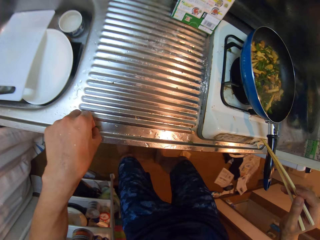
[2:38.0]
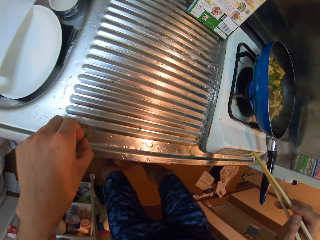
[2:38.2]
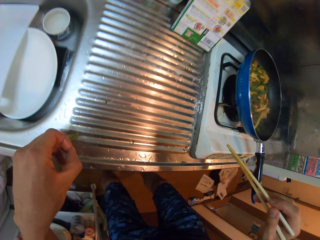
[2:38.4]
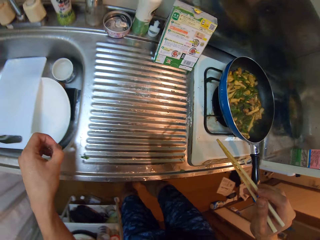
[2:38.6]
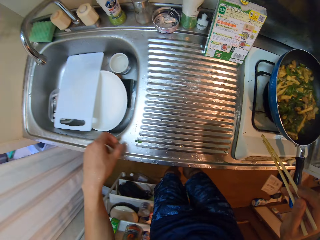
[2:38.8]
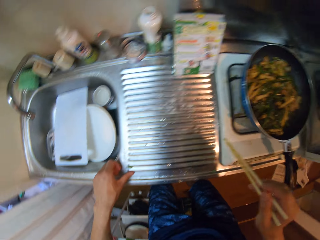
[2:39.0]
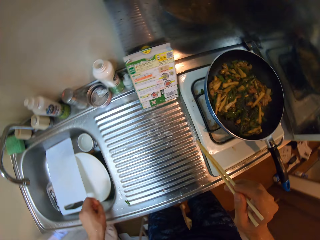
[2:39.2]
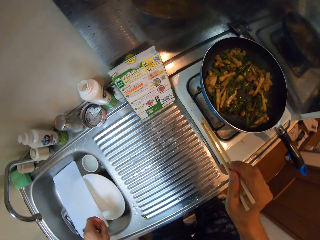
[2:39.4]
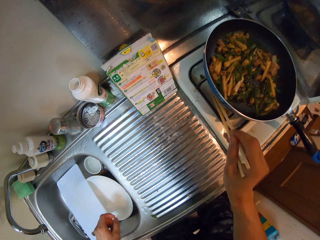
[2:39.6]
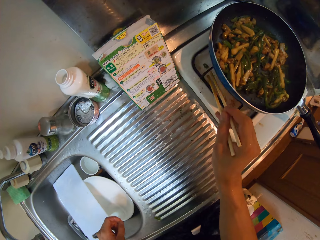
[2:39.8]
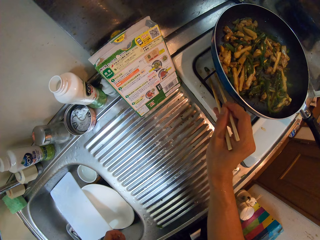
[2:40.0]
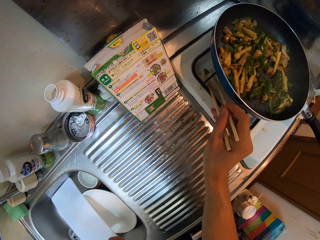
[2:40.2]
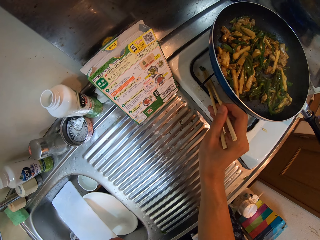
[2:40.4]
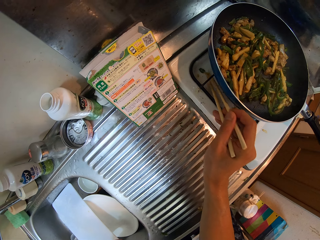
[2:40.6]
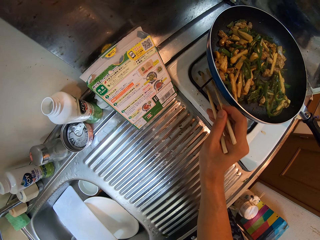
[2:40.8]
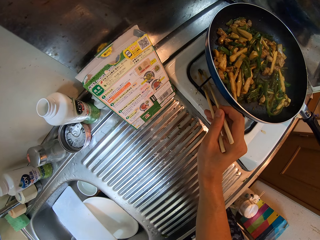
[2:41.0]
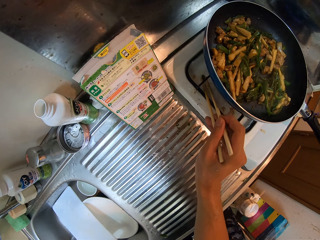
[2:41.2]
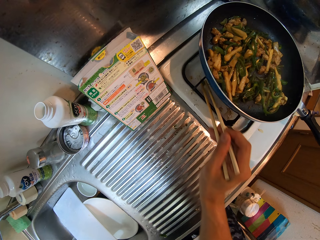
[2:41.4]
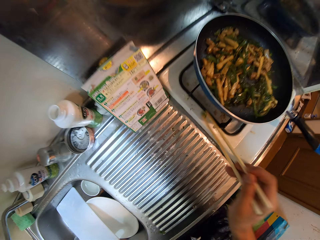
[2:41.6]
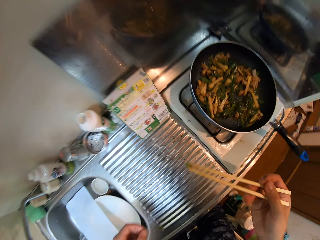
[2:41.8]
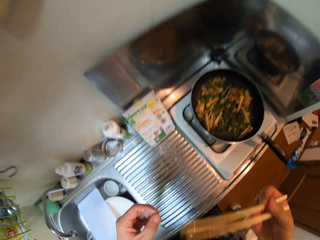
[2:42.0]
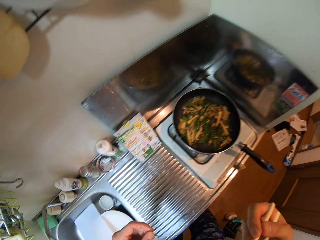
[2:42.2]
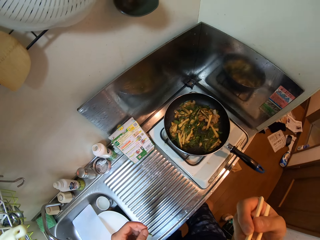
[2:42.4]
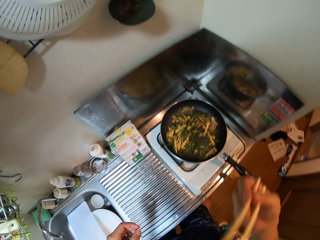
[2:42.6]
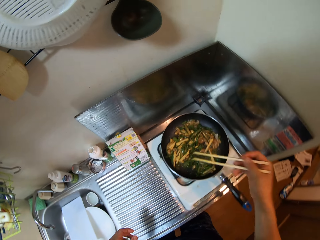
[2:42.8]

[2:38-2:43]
The camera wearer removes the sauce particles from the kitchen sink. She removes the sauce particles on the electric cooker with the chopsticks. She tastes the food particle. She puts the chopsticks in her mouth.

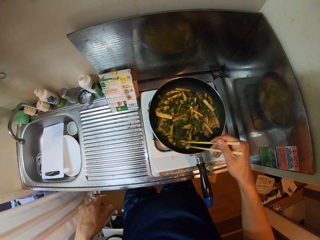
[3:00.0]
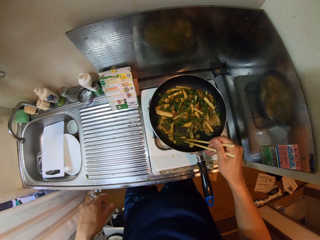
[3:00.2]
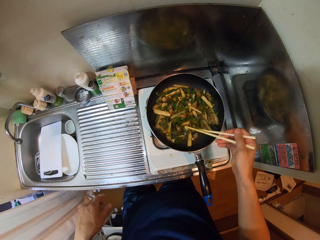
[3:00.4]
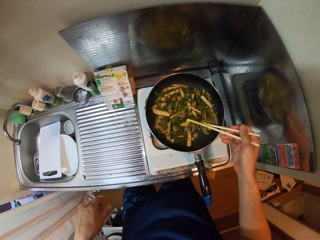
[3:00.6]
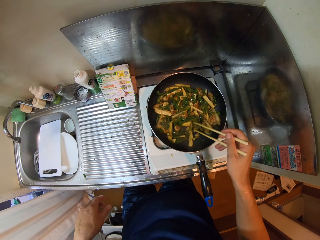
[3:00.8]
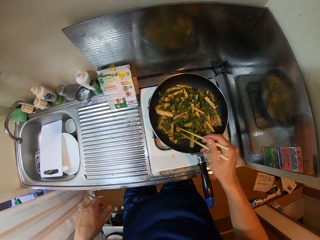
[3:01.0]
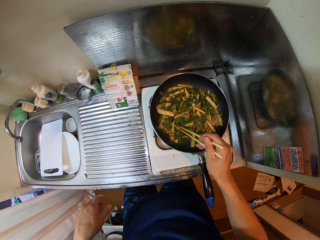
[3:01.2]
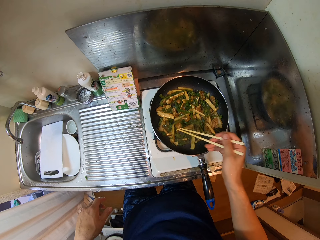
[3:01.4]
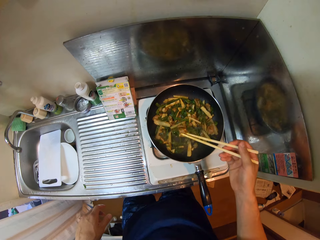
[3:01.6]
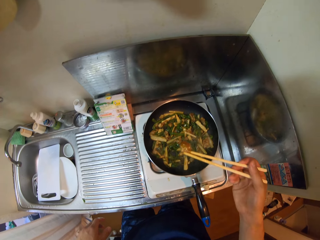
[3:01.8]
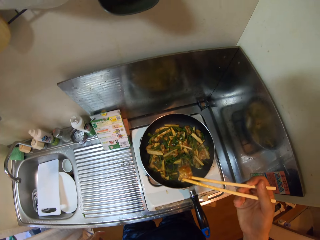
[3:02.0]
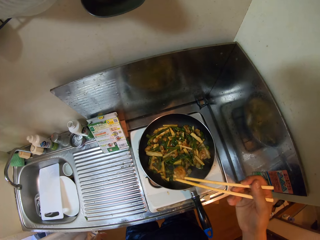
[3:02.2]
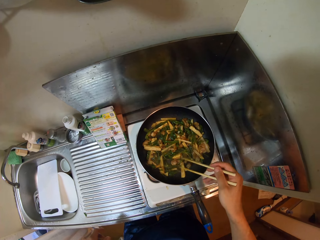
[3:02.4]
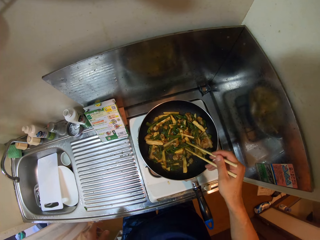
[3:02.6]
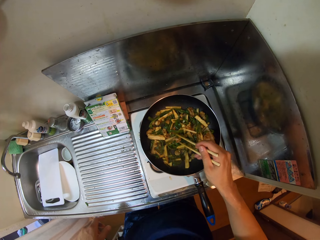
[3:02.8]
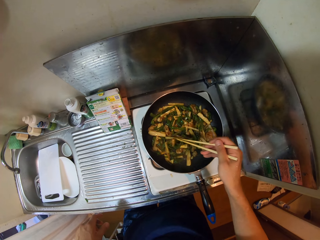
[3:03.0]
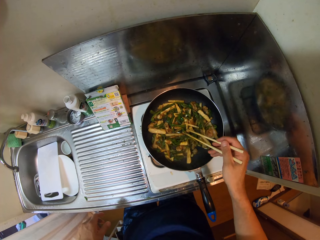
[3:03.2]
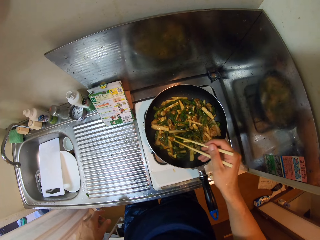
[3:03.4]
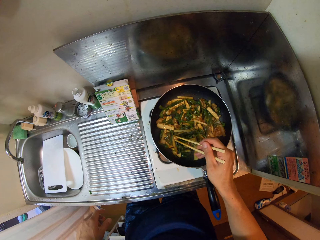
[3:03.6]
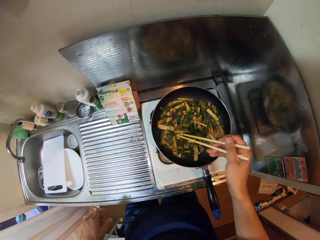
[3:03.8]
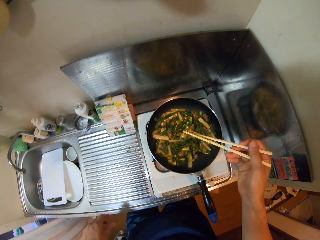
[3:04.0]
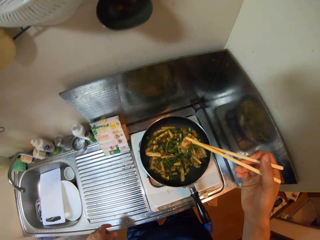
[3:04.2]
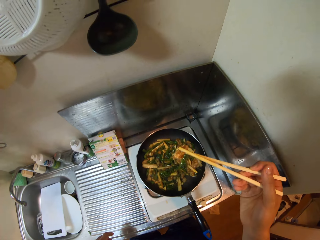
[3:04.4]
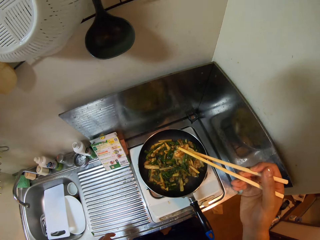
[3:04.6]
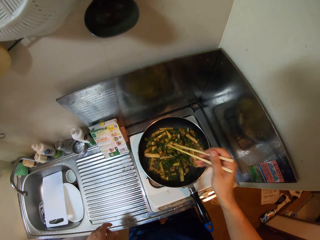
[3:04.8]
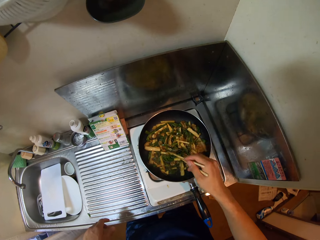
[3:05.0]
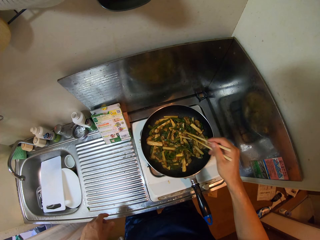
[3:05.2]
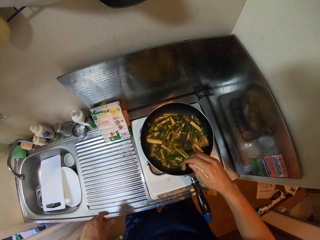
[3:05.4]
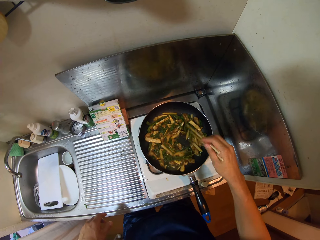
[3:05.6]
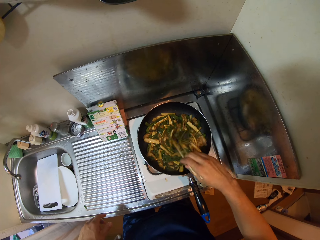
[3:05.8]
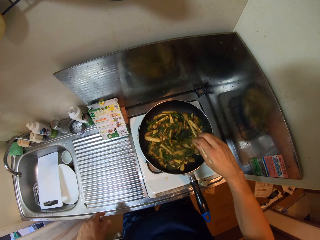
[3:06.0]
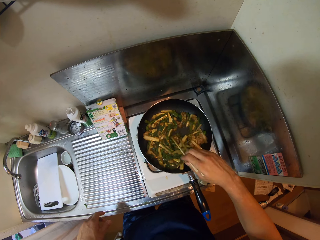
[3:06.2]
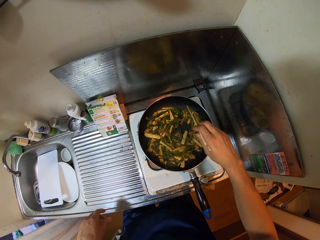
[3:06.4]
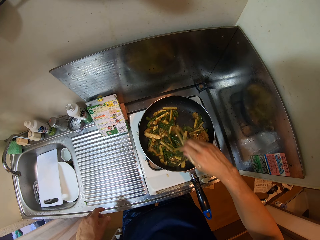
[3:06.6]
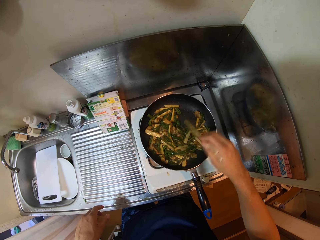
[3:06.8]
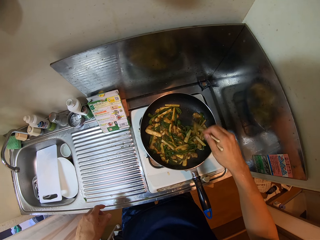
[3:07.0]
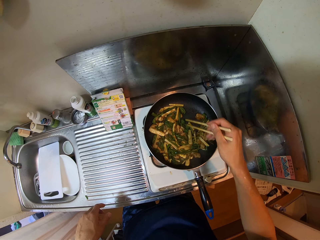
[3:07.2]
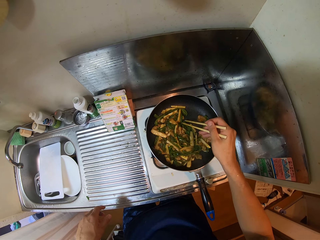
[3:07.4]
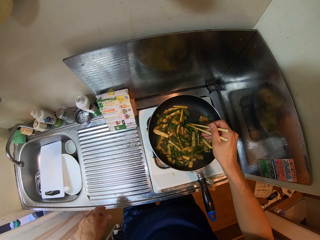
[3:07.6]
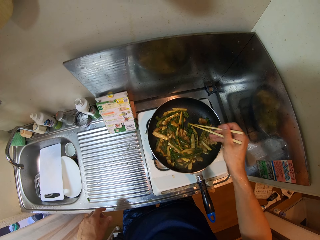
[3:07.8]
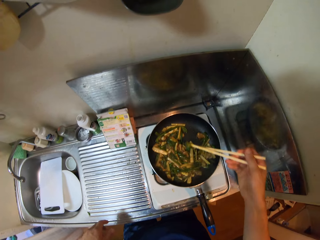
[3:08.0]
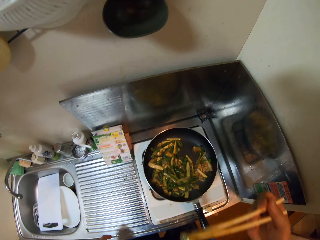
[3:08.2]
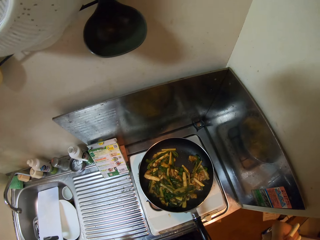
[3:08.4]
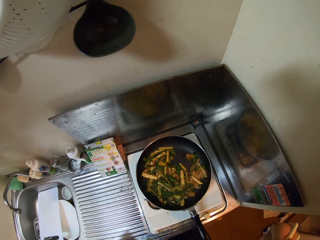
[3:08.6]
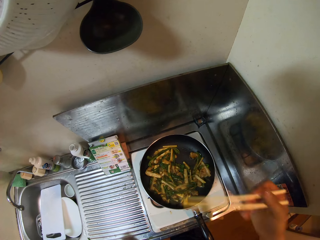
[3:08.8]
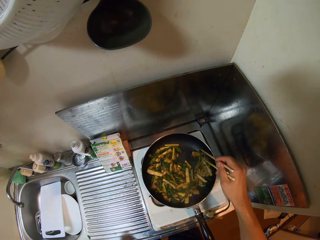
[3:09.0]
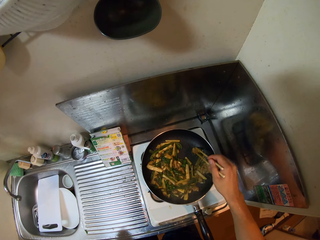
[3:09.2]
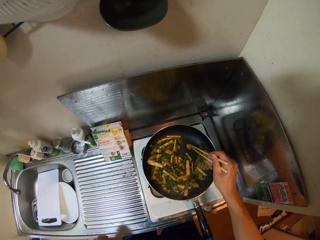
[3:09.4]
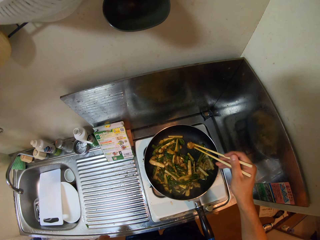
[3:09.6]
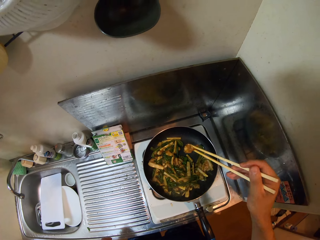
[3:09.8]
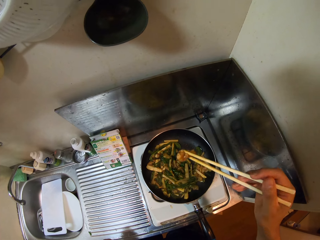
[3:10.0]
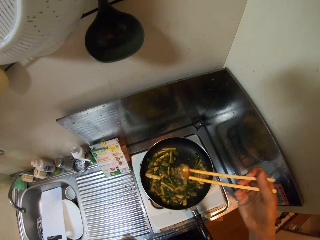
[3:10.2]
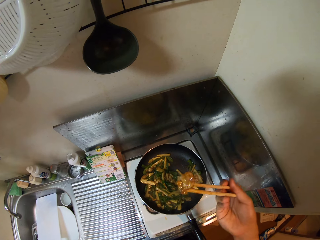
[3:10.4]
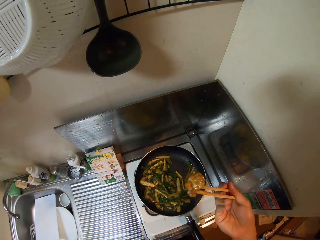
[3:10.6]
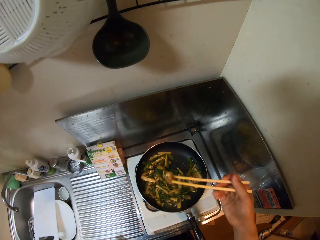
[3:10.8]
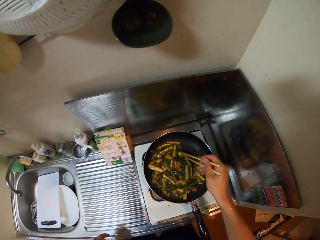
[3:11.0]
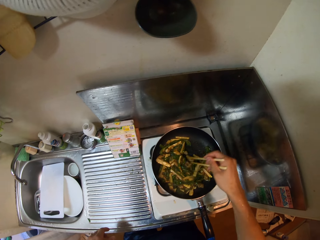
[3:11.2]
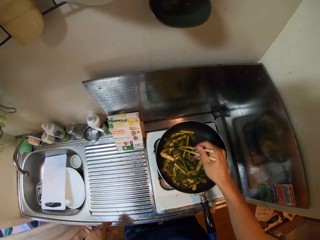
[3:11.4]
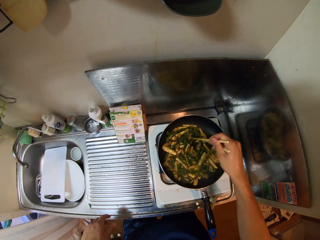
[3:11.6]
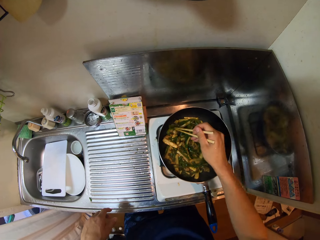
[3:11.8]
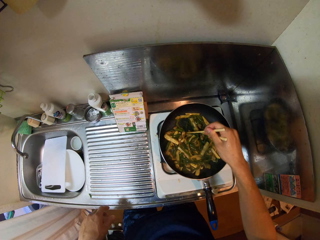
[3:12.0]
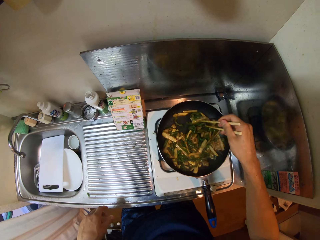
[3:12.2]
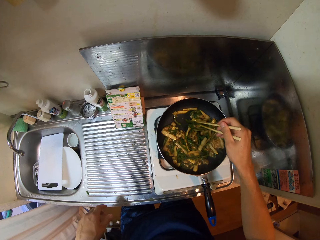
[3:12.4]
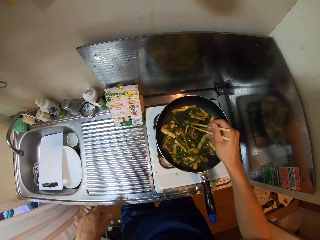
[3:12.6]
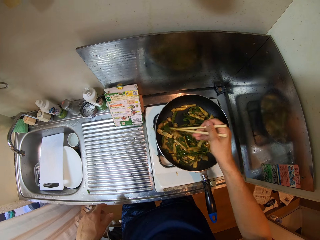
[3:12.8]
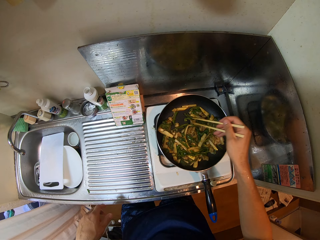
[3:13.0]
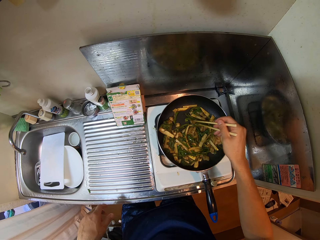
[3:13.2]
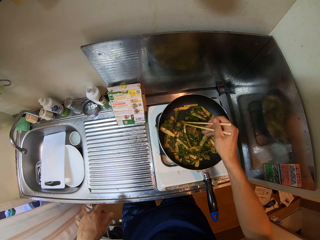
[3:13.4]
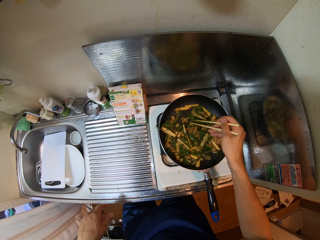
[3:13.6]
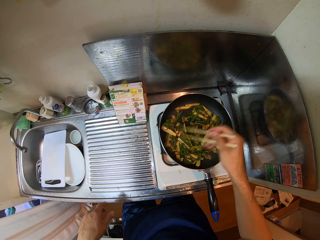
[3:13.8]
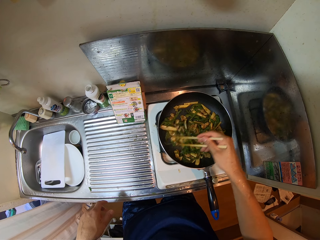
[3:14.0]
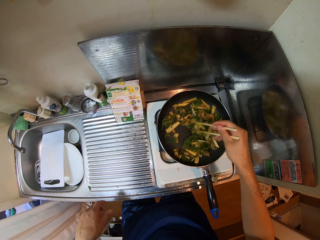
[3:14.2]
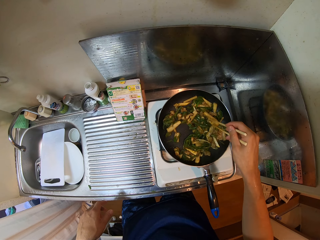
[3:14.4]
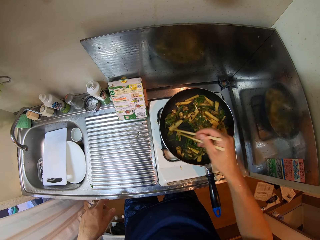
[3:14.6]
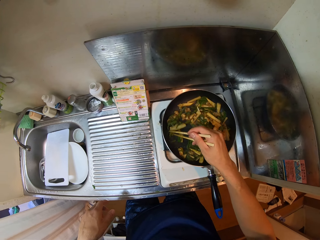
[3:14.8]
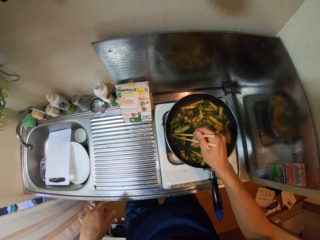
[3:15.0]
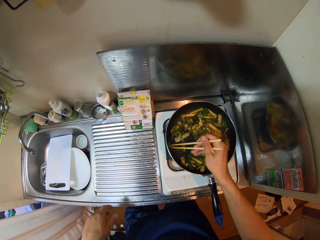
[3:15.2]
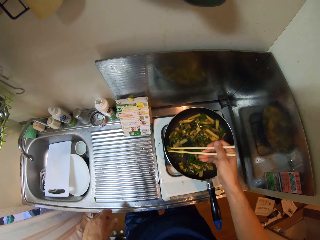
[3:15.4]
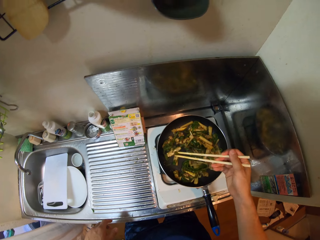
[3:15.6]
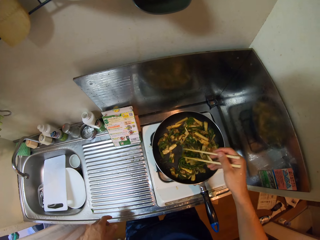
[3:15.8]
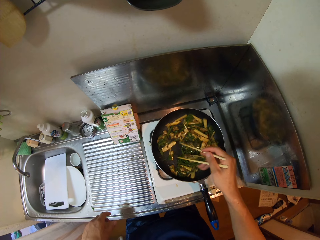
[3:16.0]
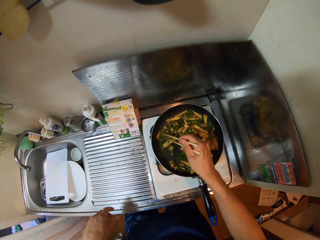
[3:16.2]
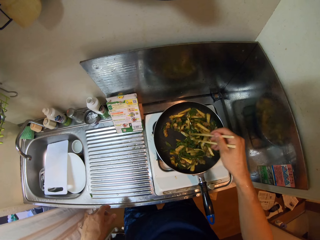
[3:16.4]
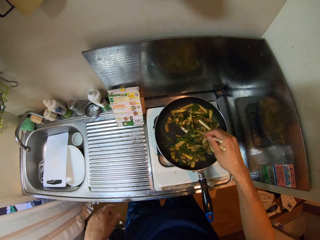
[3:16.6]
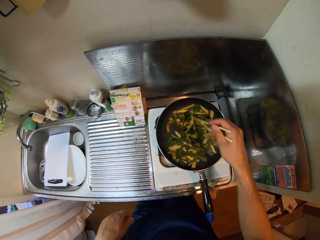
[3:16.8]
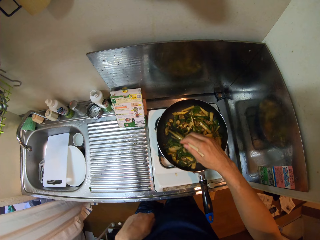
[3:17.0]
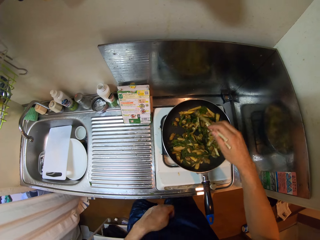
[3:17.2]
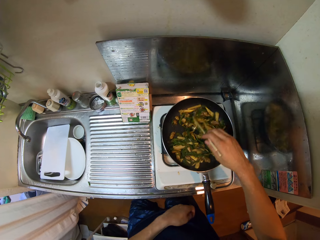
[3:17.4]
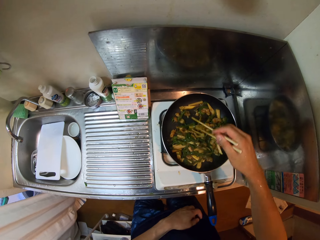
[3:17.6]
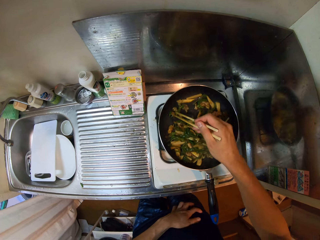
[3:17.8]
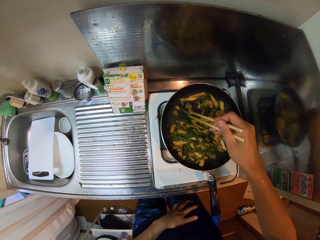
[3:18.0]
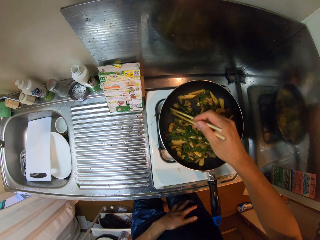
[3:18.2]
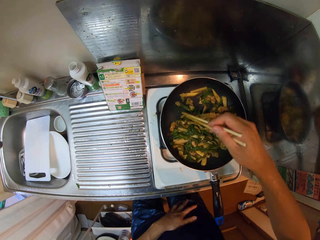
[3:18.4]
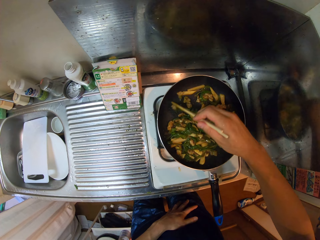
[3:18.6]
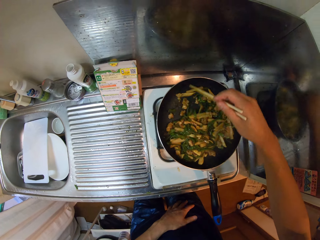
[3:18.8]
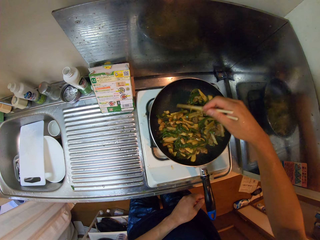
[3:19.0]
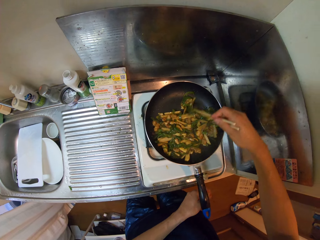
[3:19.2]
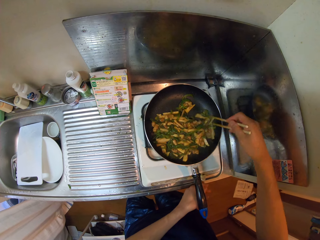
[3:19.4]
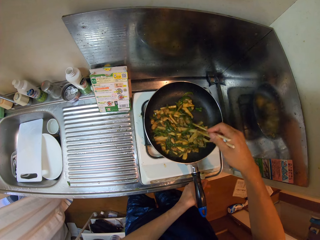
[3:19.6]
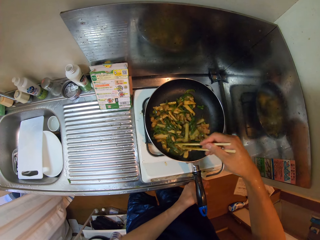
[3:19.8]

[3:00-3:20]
The camera wearer takes some sauce from the fry pan. She drops the food. She stirs the sauce in the fry pan with the chopsticks. She takes some sauce from the fry pan with the chopsticks. She tastes the food. She puts the sauce in her mouth. She takes some sauce from the fry pan with the chopsticks. She stirs the sauce in the fry pan with the chopsticks. She takes some sauce from the fry pan with the chopsticks. She stirs the sauce in the fry pan with the chopsticks.
